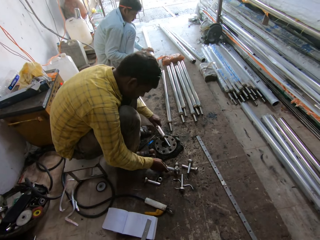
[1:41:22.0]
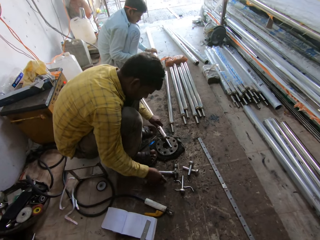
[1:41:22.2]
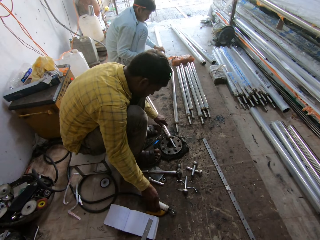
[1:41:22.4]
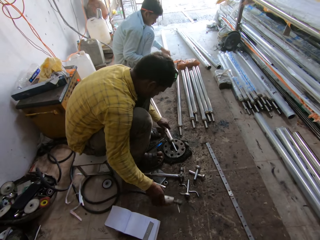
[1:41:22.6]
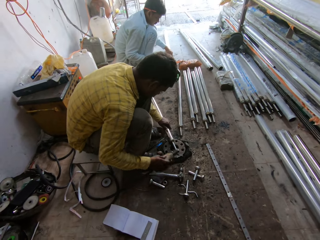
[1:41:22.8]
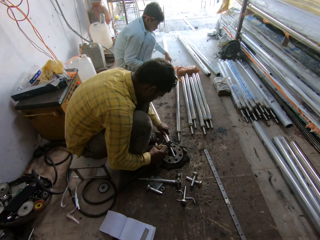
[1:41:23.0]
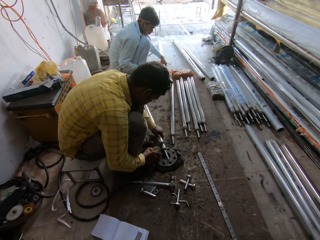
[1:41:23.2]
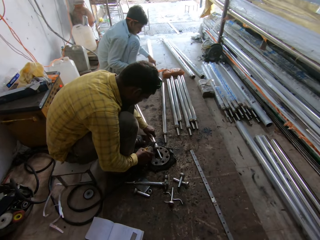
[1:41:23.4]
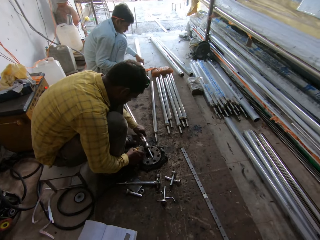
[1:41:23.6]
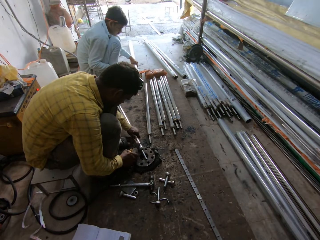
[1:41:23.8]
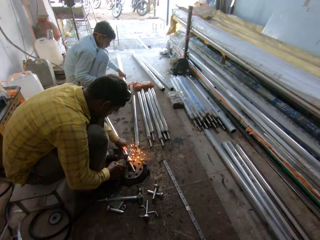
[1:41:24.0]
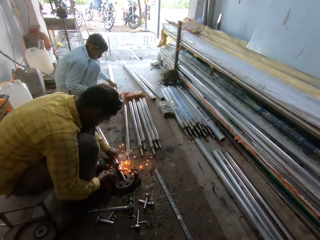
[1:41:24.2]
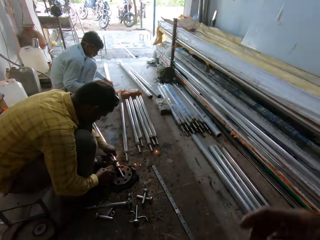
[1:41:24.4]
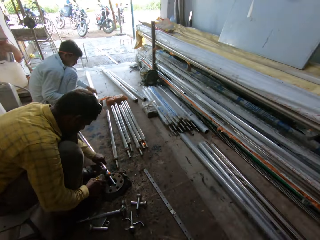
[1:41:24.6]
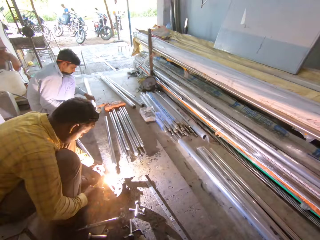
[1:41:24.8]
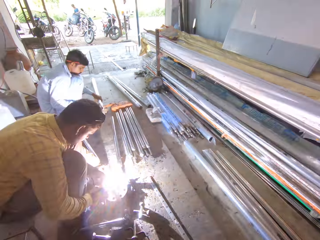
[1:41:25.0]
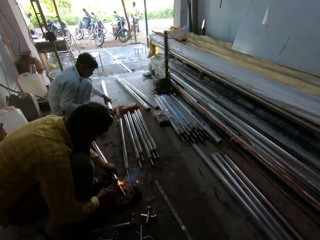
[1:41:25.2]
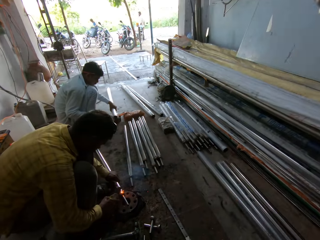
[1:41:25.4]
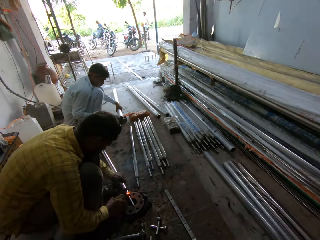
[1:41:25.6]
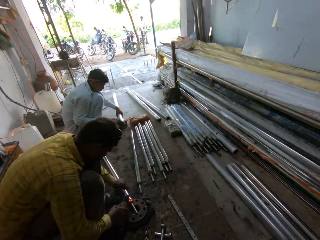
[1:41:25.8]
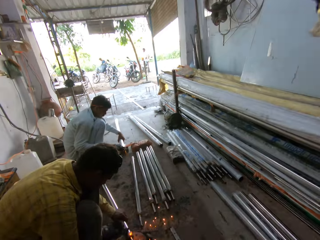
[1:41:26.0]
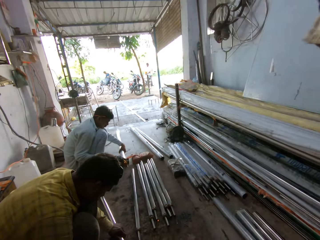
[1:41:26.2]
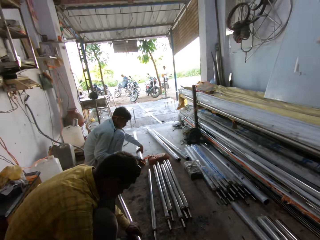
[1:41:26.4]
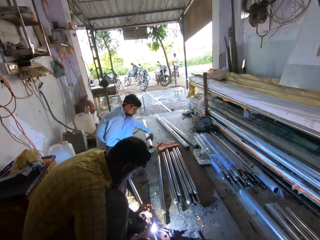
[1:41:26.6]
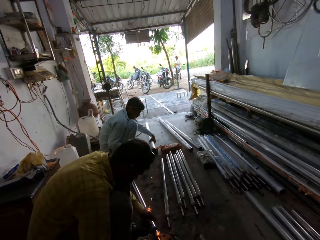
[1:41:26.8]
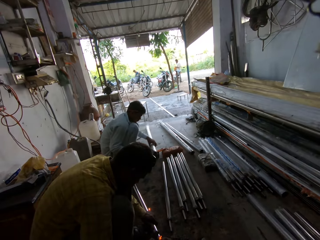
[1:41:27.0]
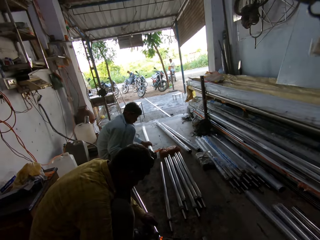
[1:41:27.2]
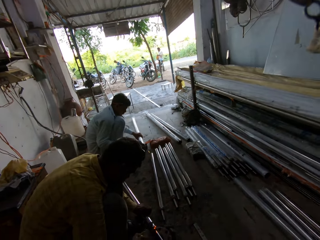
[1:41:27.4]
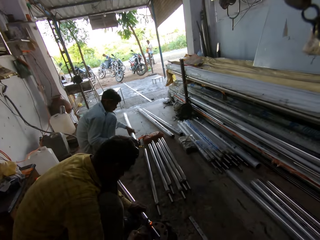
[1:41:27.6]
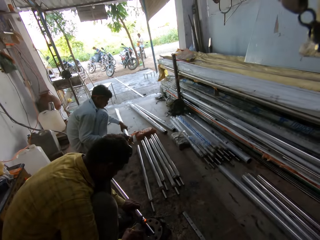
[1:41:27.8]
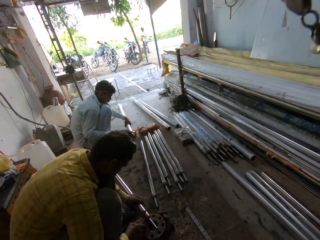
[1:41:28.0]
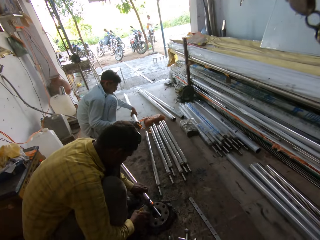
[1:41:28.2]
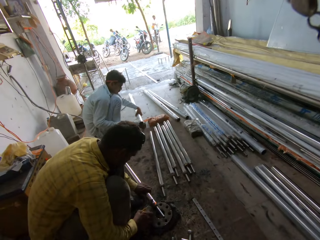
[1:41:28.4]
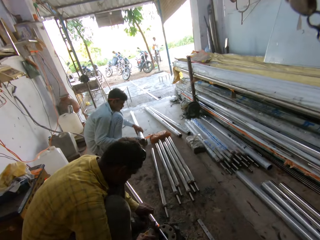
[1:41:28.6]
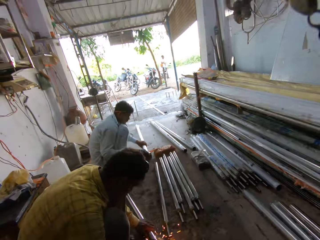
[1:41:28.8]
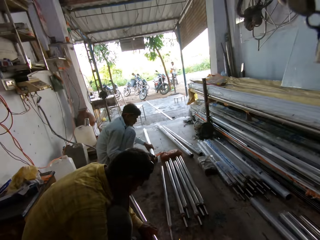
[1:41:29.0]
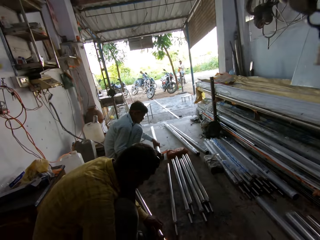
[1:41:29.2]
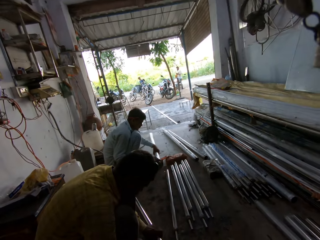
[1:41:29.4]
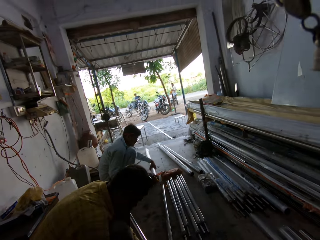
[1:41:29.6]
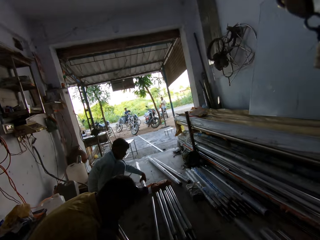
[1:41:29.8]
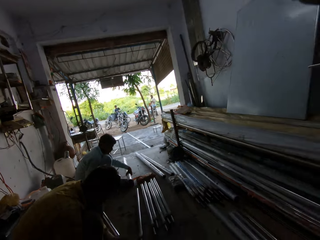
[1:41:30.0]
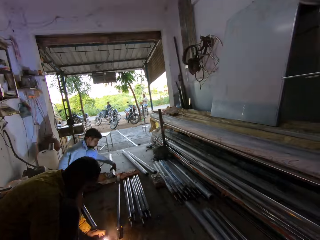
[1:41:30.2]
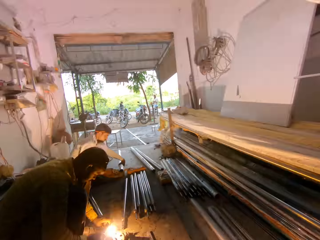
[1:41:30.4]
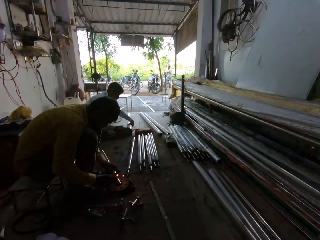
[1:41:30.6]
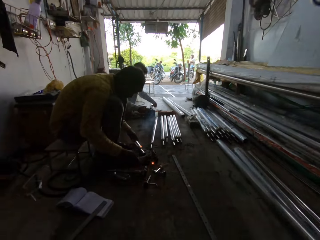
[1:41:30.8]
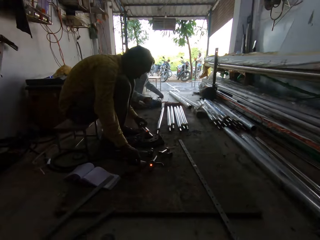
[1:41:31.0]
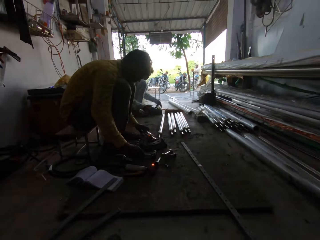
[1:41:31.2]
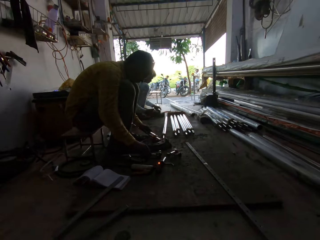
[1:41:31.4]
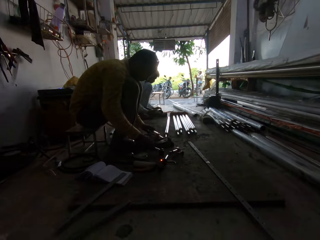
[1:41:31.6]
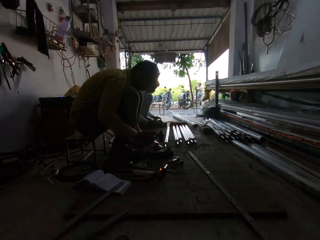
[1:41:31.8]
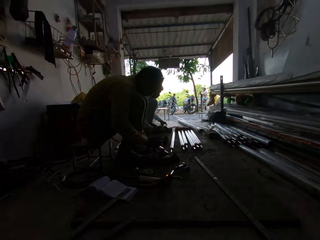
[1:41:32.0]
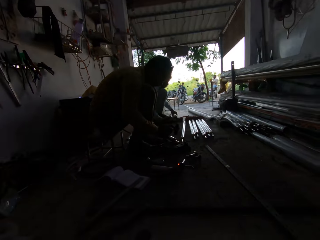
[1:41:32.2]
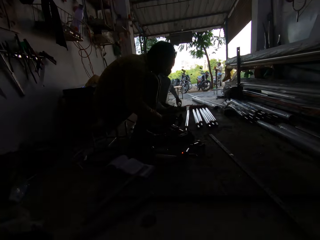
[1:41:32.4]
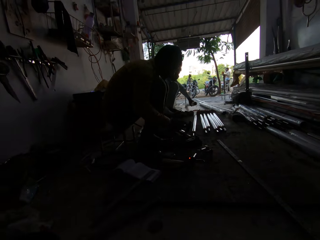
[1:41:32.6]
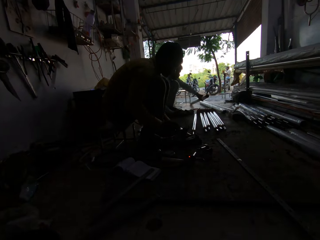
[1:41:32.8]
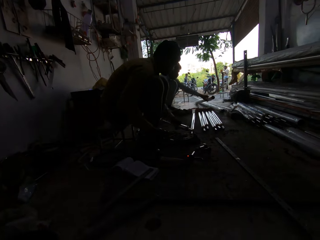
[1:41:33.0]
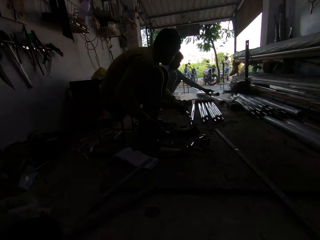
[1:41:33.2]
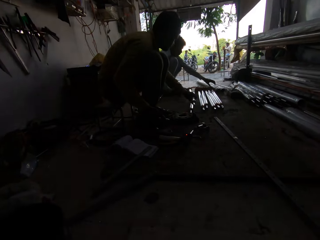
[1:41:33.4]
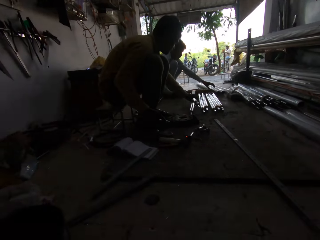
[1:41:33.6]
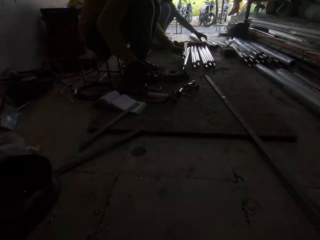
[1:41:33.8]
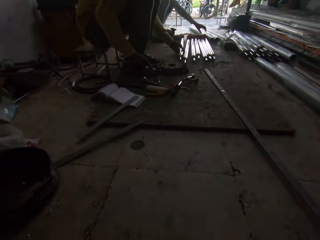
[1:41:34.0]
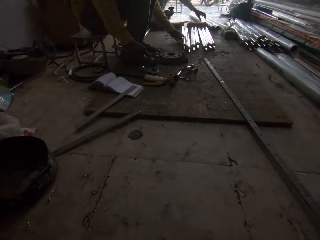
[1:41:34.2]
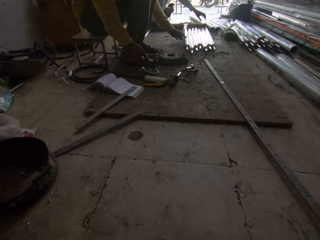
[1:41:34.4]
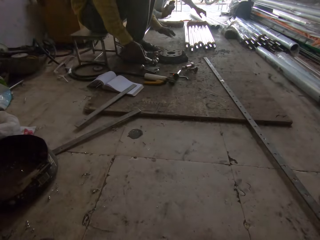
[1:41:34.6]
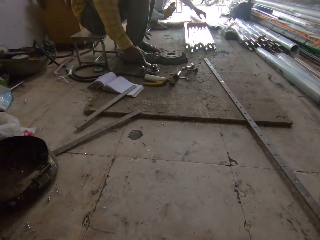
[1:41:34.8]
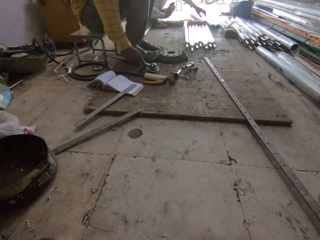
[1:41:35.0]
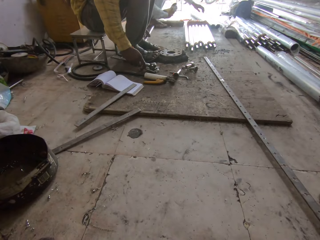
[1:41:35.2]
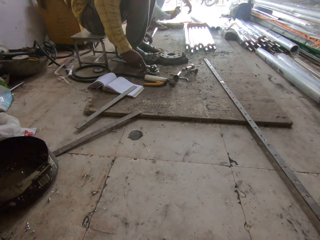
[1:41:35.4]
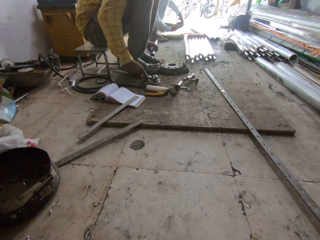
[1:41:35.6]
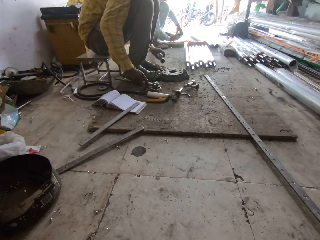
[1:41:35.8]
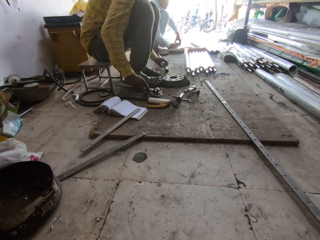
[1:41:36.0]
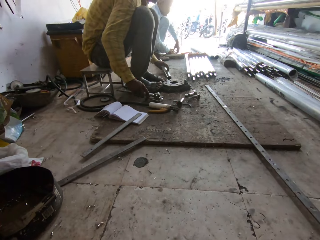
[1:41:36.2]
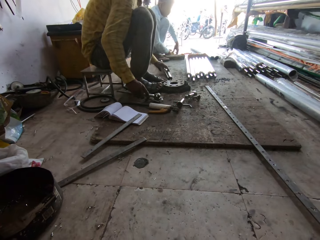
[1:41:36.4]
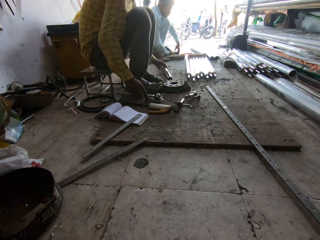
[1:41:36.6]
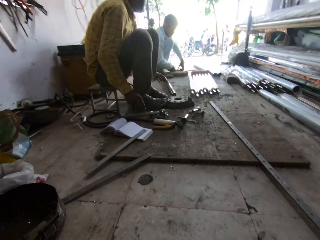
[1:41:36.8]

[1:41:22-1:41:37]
A man puts a hammer down. He picks up a welding gun and welds metal. He puts the welding gun down, picks up the hammer and hits the metal. Another man puts the metal down. The first man moves the metal. He picks up the metal.

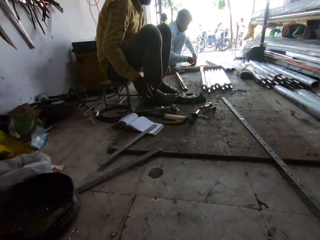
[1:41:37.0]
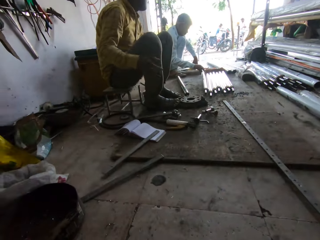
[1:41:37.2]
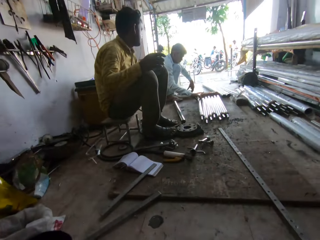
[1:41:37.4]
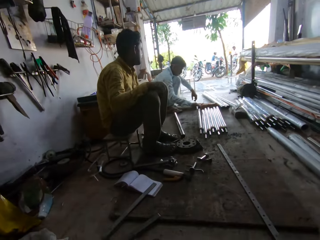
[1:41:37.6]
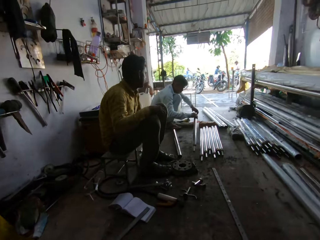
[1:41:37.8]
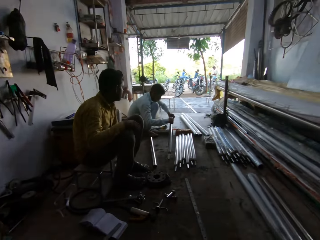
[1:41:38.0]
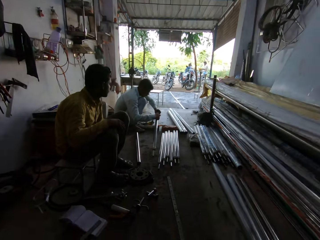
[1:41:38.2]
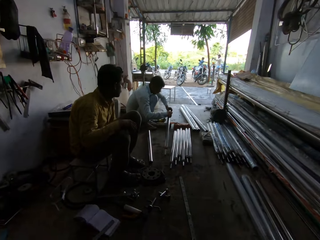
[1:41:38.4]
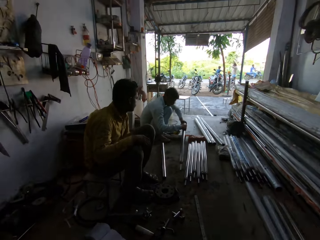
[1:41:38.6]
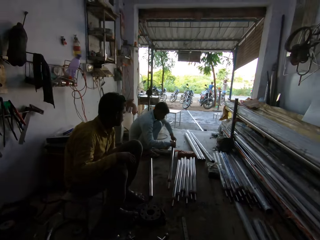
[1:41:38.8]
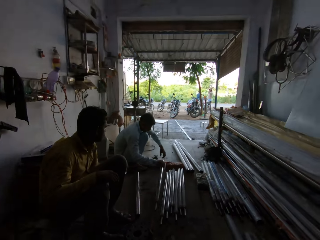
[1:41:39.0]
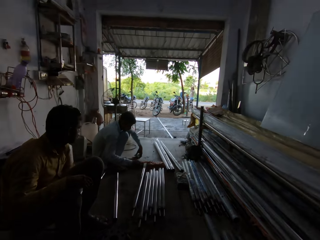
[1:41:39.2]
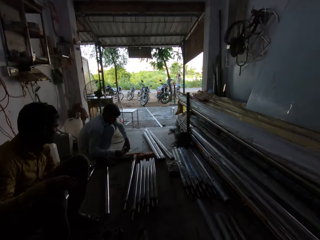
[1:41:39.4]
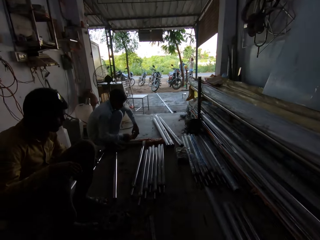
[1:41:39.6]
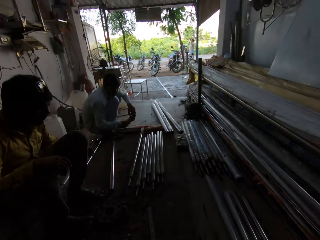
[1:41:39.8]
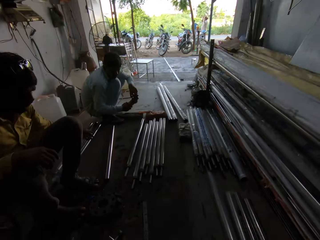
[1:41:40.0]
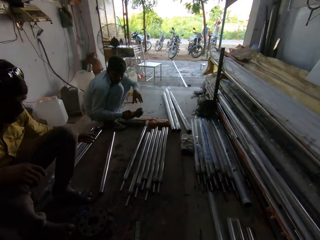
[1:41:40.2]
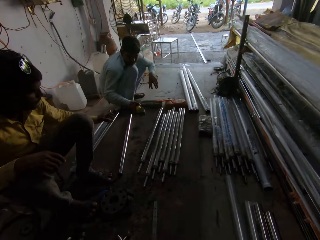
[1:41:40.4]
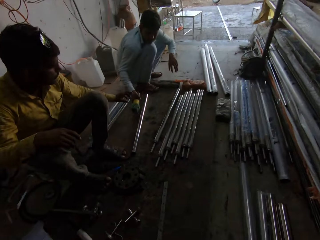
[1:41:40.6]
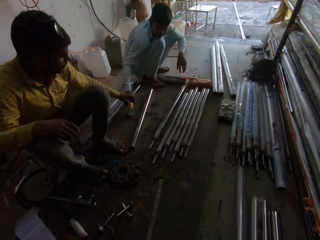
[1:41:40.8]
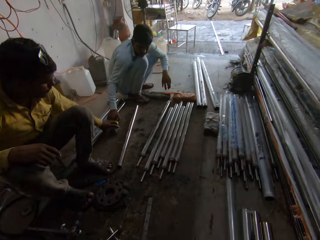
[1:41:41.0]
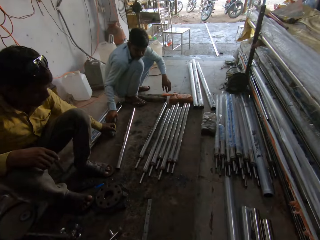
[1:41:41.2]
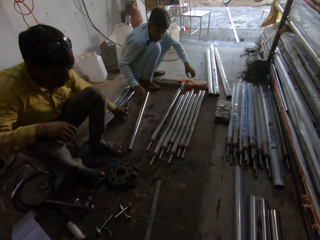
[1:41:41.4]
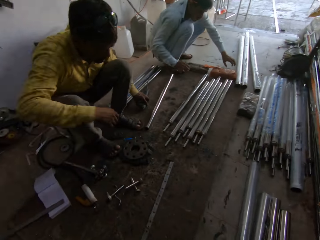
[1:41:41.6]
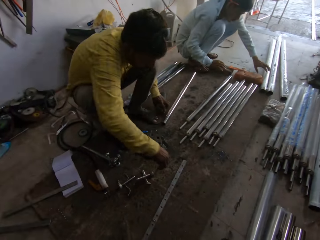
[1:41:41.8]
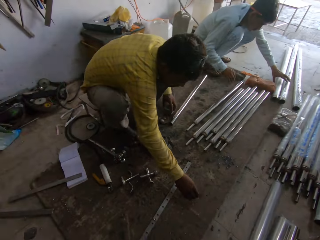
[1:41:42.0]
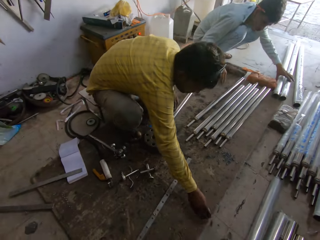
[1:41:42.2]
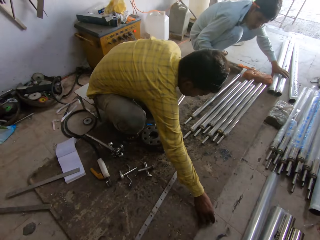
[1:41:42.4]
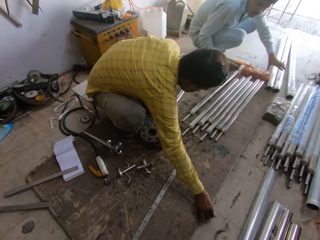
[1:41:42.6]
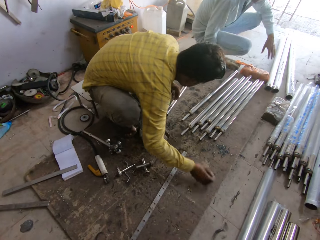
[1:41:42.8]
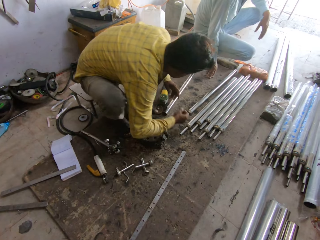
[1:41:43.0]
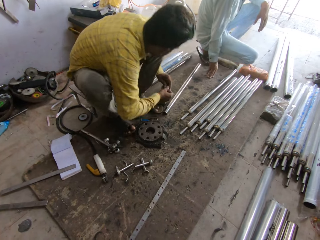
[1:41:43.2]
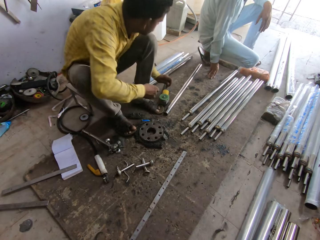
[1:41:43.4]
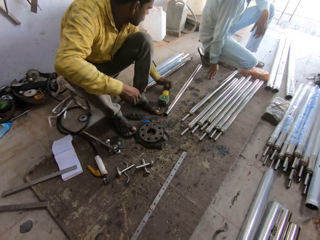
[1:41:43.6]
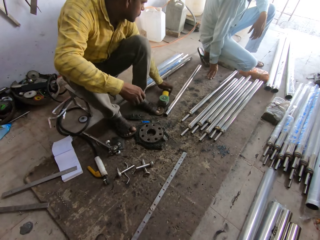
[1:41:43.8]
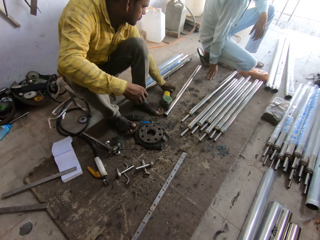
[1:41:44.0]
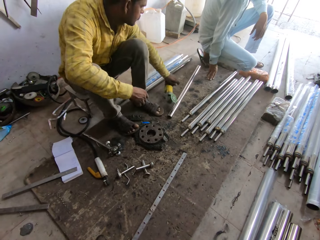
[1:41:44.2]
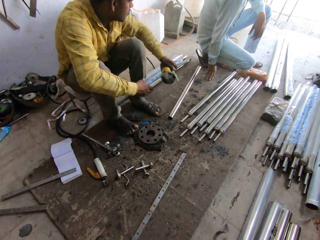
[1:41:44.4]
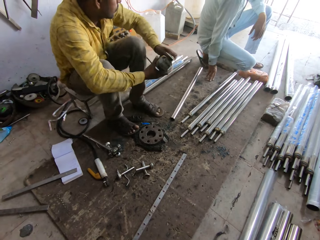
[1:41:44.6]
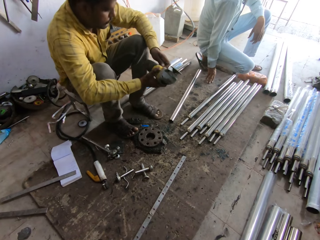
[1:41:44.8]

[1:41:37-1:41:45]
A man sits upright. The camera wearer looks around. Another man gives the first man a grinder or welding machine. The first man picks up a metal bit.
